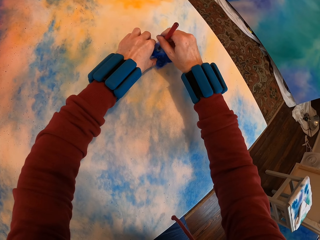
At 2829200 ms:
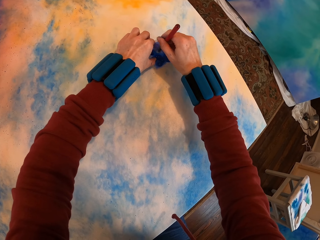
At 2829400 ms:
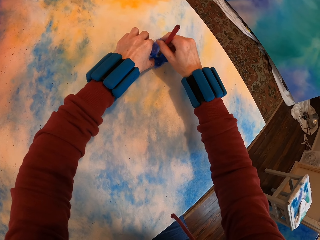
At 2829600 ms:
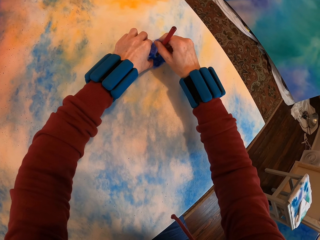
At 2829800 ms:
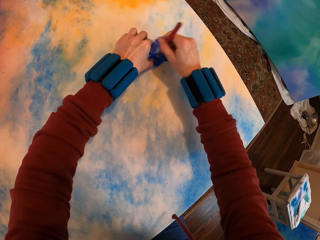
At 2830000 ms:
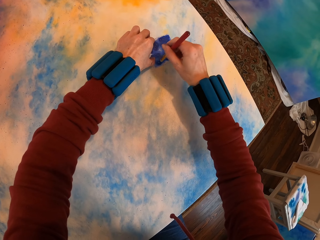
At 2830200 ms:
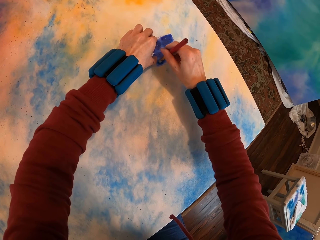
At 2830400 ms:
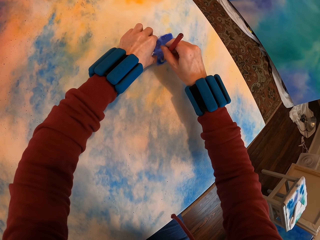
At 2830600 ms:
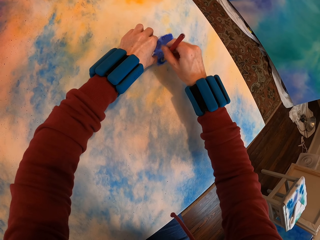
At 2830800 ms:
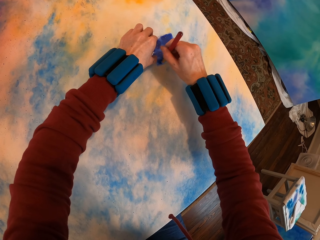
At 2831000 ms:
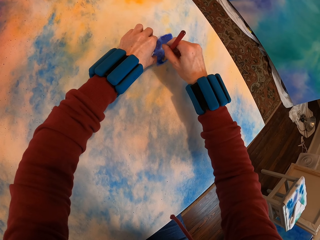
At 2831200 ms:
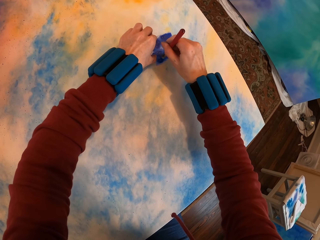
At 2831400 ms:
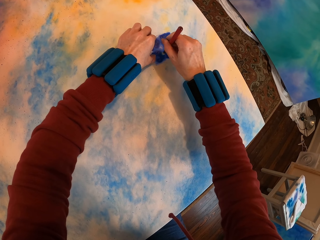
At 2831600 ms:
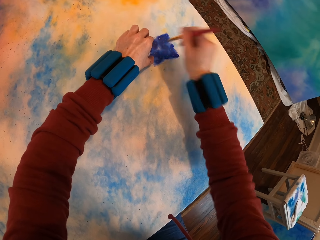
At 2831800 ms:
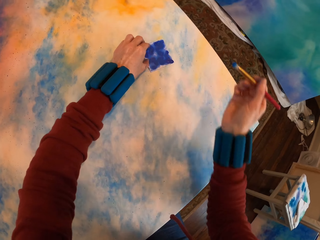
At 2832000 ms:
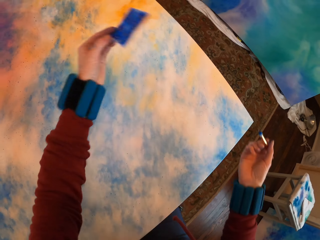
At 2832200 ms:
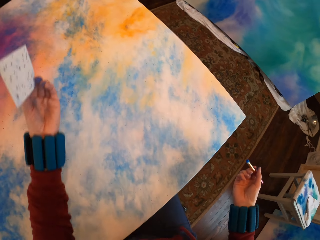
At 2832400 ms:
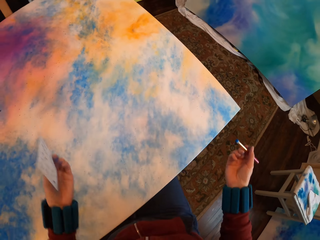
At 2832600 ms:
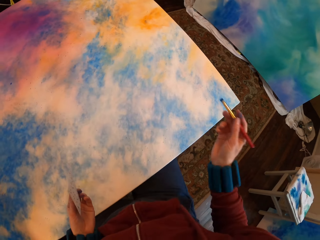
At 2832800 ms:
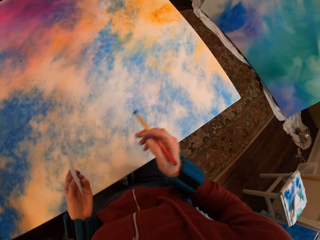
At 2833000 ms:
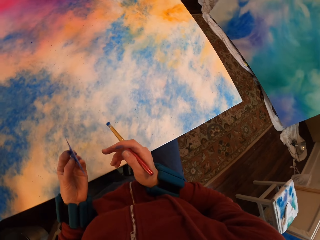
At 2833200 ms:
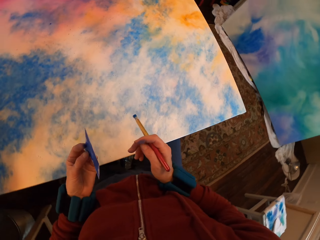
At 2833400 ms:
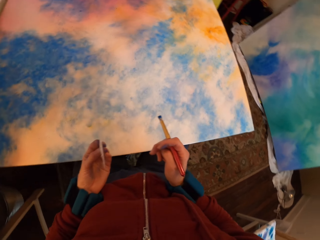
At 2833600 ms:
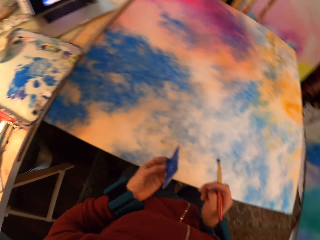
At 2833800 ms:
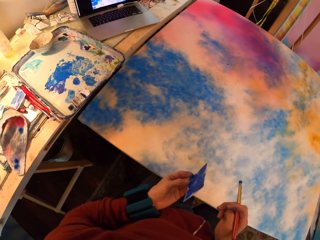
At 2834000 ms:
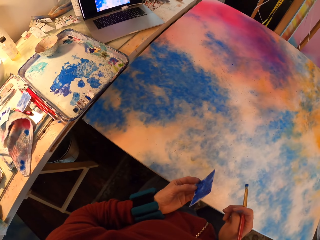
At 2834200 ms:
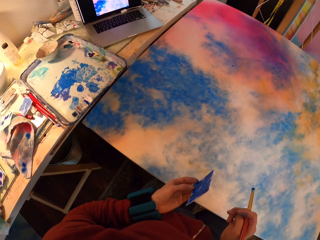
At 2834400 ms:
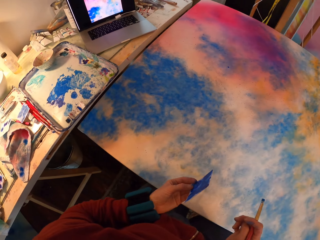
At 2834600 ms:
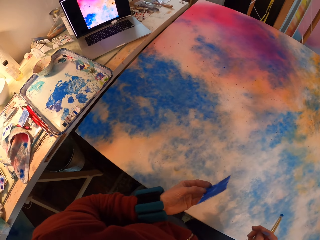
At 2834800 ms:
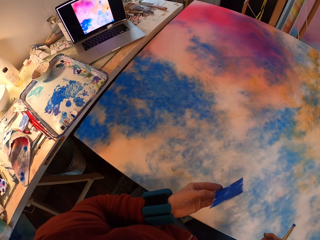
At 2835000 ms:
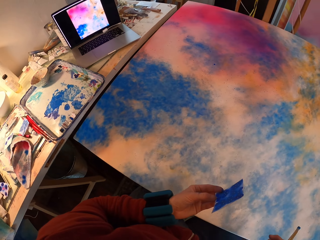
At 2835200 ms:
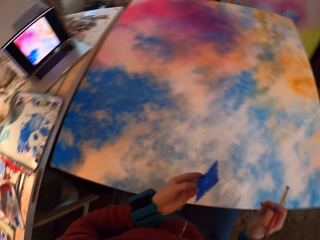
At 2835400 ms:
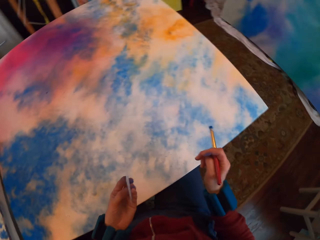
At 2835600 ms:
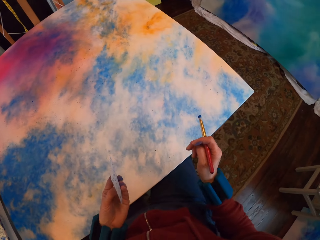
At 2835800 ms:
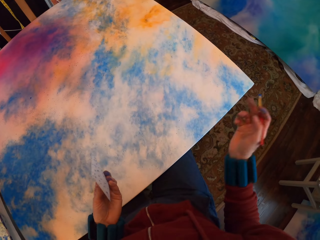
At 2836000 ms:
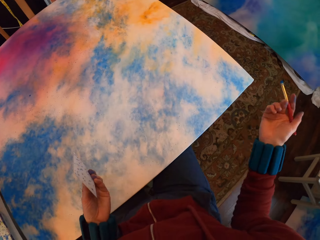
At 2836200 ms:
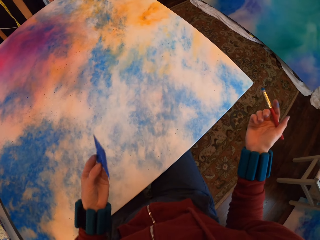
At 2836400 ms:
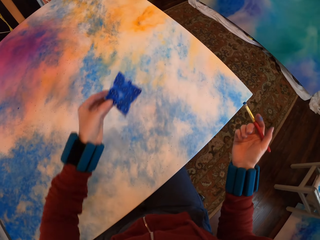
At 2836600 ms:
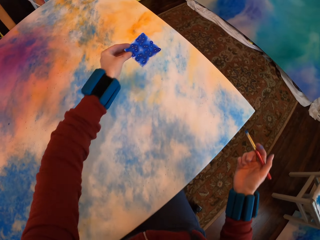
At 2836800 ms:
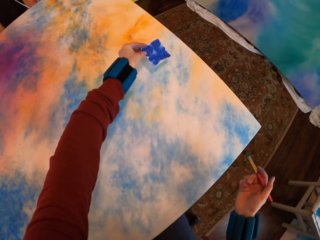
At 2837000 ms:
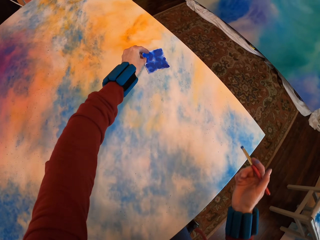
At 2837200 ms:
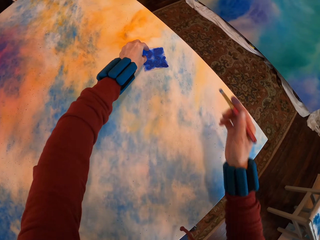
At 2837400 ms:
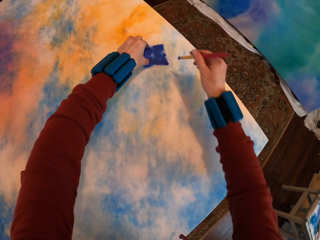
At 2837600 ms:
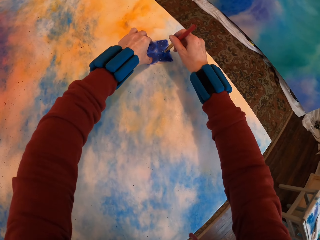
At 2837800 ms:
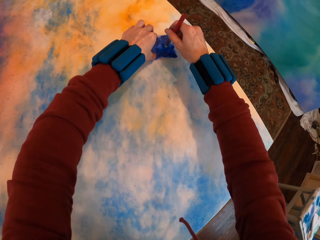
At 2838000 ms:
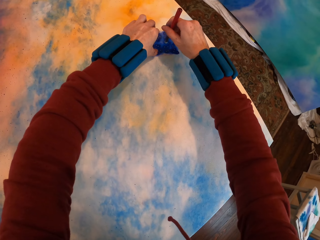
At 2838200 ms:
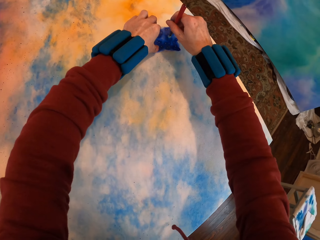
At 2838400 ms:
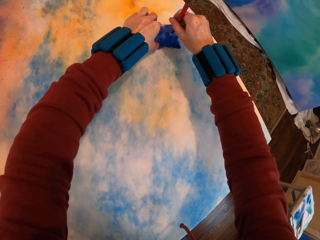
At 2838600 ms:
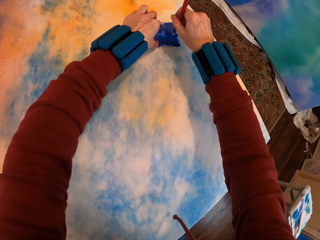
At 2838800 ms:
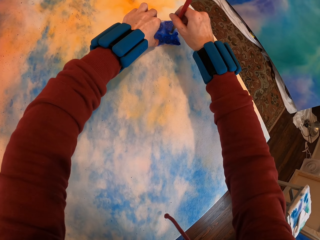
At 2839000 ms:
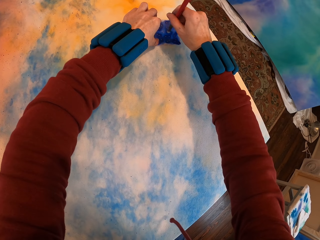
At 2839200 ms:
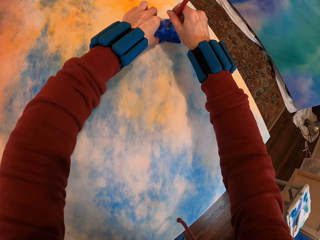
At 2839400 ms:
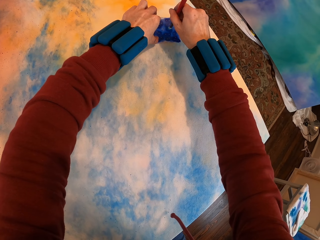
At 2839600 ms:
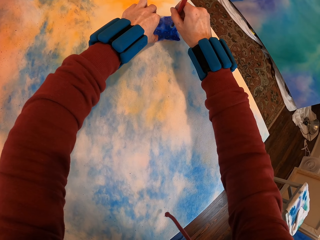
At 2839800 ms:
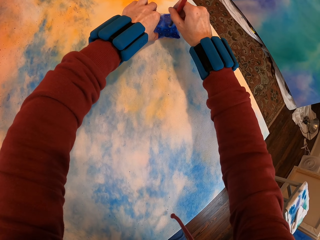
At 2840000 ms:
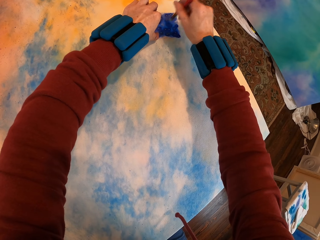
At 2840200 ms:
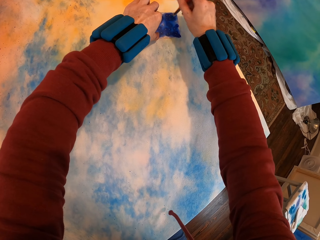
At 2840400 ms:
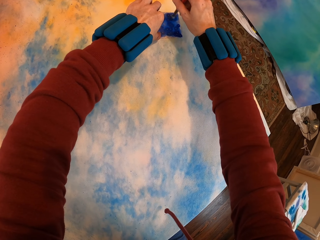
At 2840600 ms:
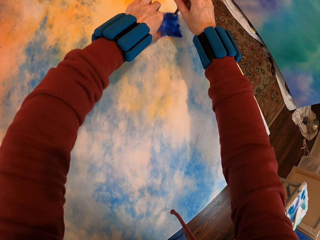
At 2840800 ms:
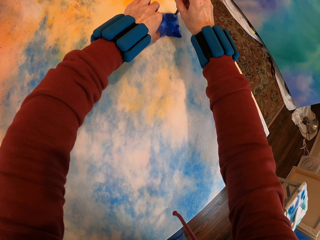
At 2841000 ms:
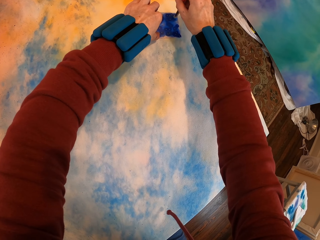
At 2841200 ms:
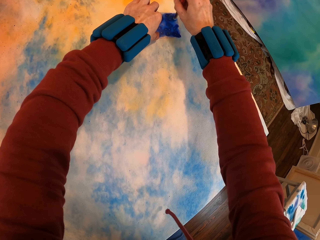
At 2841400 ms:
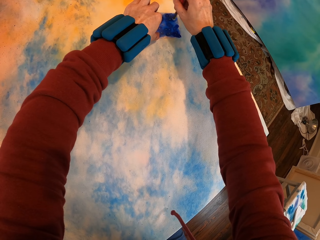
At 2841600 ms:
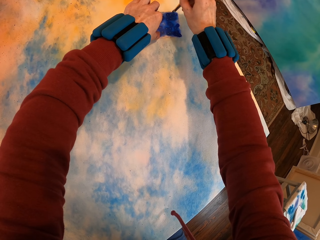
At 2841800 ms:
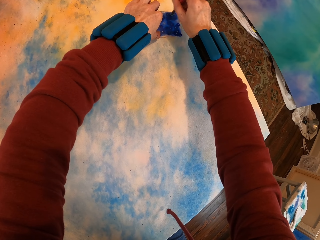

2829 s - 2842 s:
The camera wearer lifts the paper. They place the paper on the canvas. They paint the canvas.

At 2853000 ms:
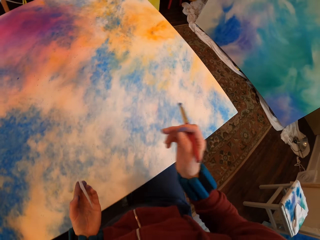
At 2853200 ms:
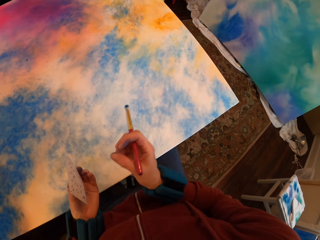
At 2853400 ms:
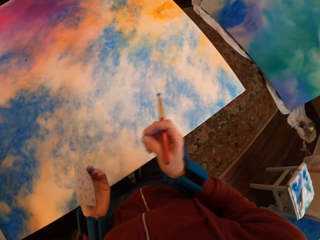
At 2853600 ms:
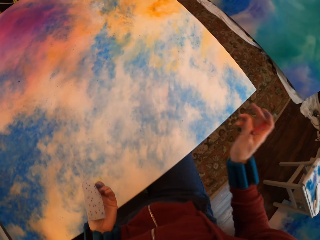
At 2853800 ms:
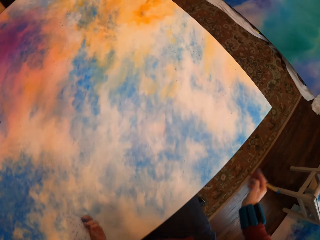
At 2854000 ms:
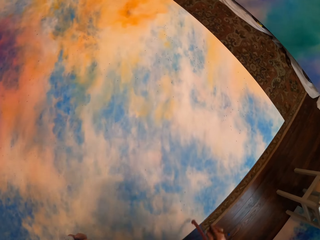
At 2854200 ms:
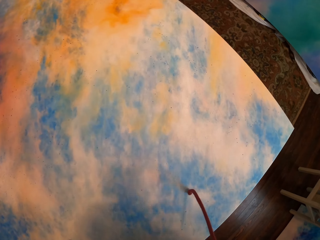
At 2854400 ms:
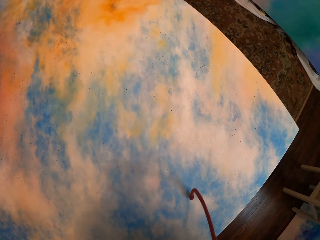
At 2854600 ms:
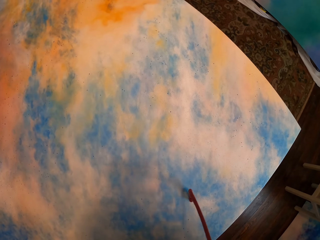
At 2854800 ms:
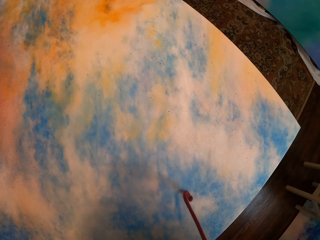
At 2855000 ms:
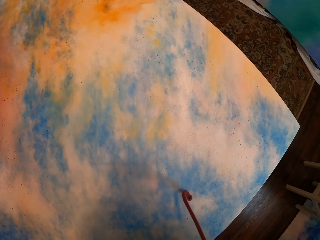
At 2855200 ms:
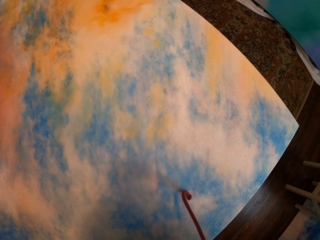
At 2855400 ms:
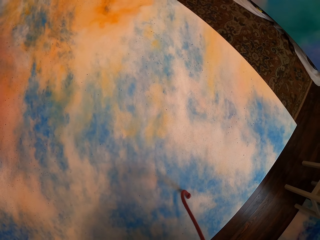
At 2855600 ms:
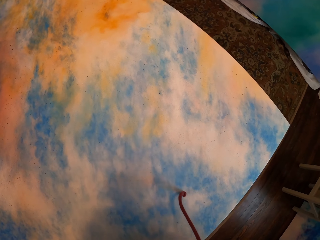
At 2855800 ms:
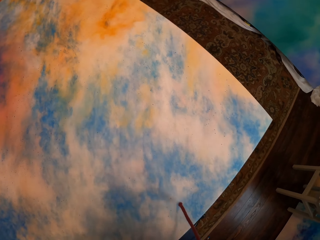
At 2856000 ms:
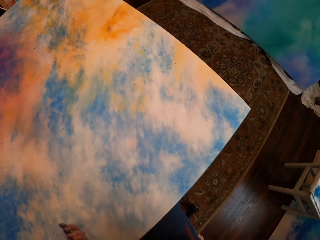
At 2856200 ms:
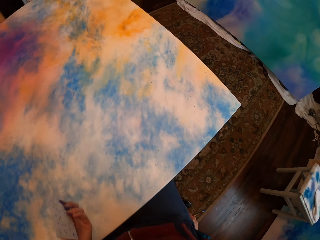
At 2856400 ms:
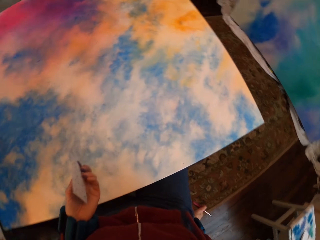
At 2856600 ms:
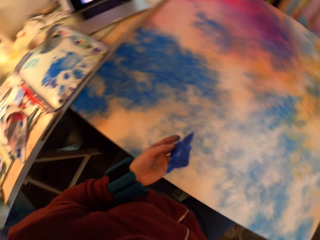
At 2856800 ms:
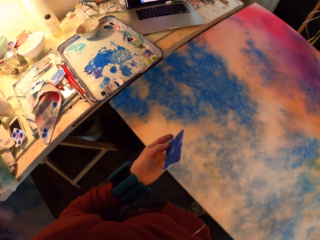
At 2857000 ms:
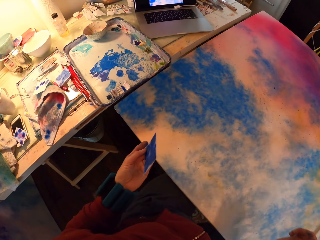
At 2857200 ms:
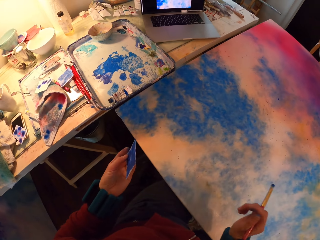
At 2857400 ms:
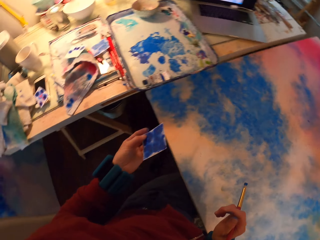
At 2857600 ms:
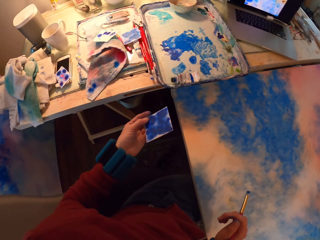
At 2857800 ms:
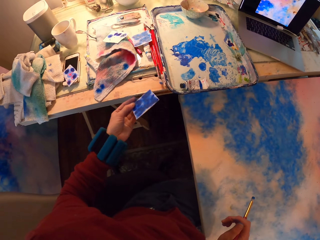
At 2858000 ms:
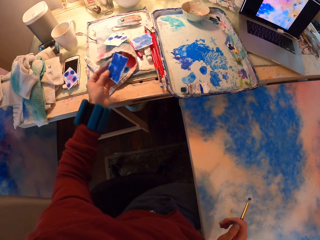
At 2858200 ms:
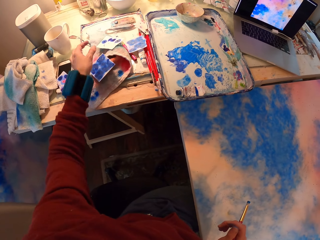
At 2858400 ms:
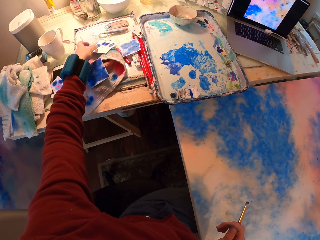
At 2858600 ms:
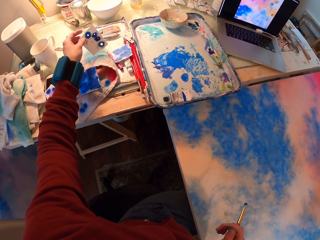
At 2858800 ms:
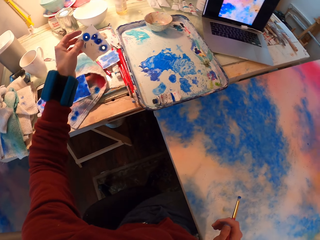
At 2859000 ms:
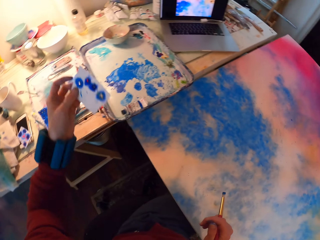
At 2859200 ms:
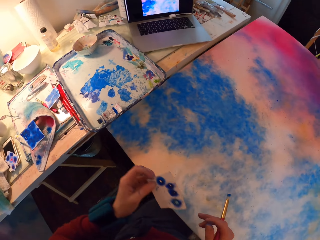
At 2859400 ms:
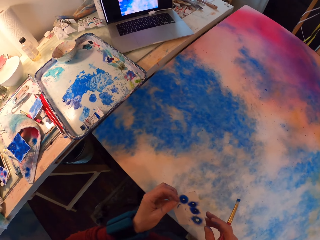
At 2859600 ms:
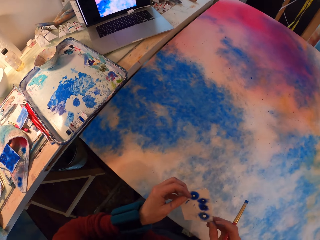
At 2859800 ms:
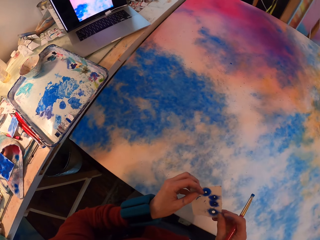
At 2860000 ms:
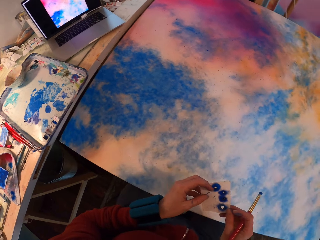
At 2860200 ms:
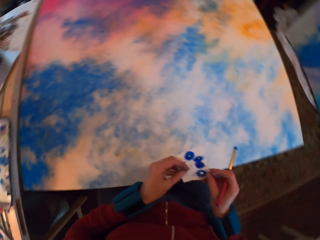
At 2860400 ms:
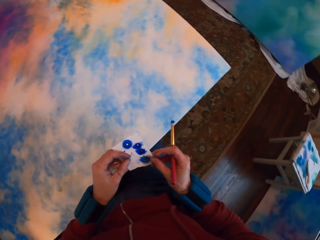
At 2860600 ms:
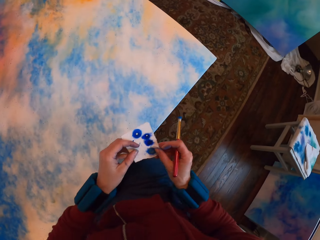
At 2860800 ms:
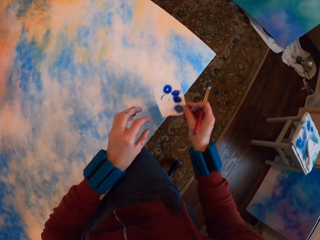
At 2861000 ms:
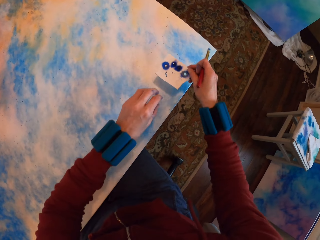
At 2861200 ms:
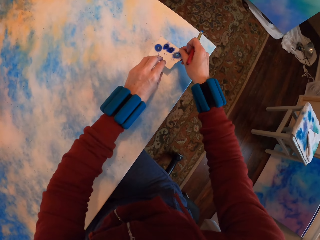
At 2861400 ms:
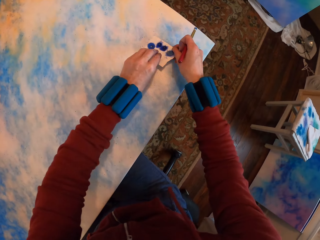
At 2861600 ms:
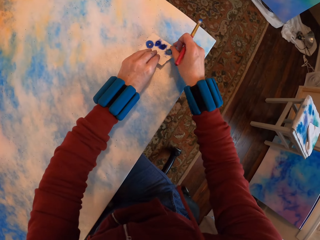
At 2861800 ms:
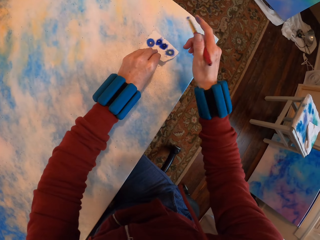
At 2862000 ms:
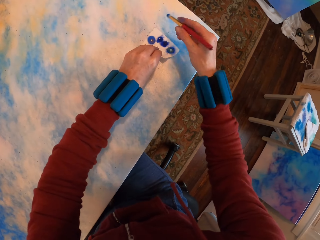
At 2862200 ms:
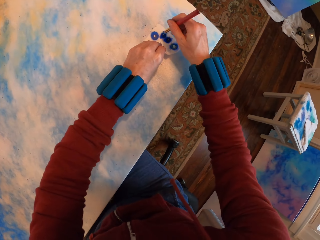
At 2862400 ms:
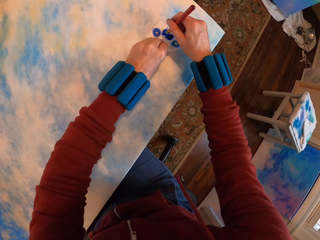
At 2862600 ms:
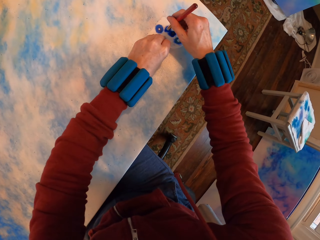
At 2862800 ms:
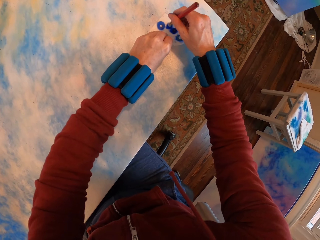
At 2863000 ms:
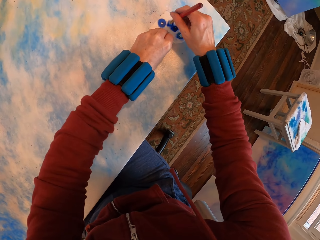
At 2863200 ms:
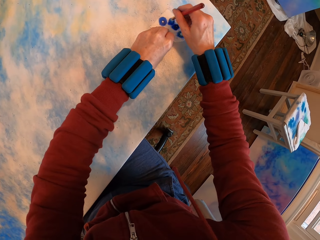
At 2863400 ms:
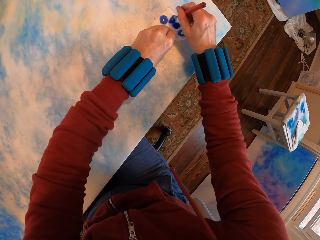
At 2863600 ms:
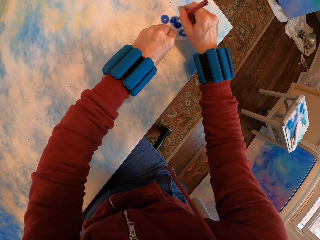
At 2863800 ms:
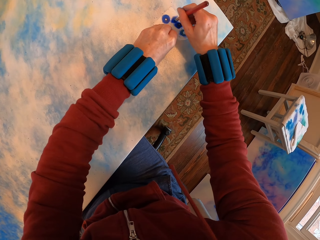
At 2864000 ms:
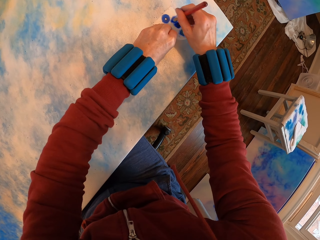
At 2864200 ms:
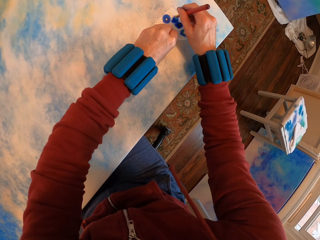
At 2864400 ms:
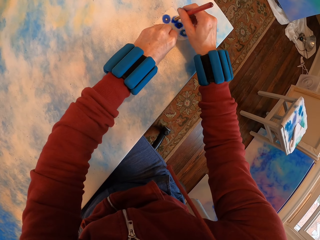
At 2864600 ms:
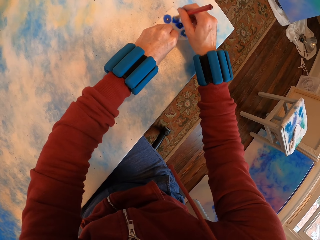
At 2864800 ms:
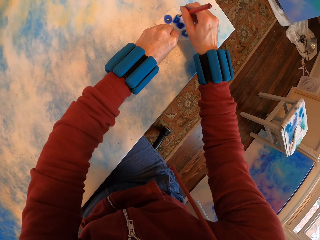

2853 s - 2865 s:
The camera wearer lifts the paper. They place the watercolor paper on a towel on the table. They pick up the watercolor paper. They place the paper on the canvas. They press the watercolor paper with a brush on the painting. They paint the paper.
